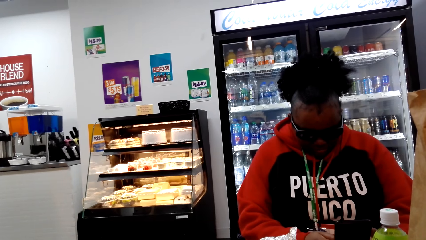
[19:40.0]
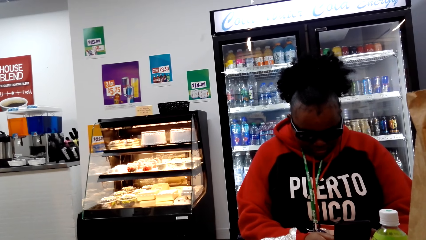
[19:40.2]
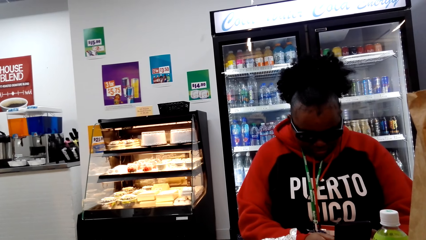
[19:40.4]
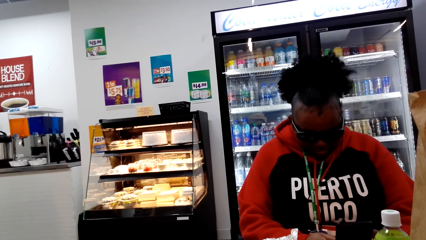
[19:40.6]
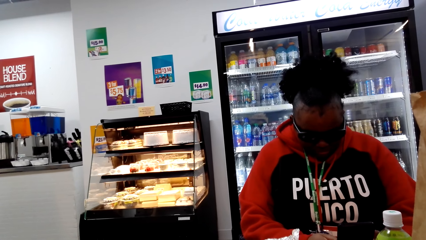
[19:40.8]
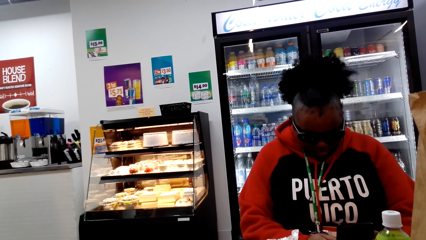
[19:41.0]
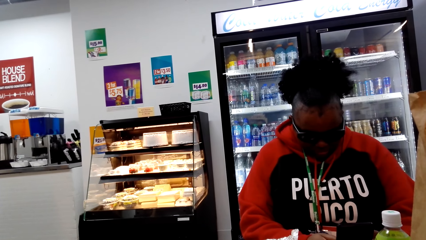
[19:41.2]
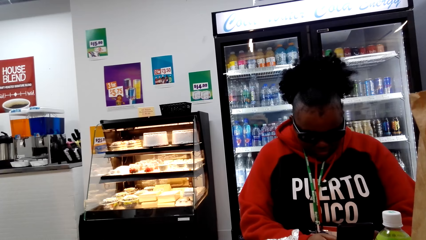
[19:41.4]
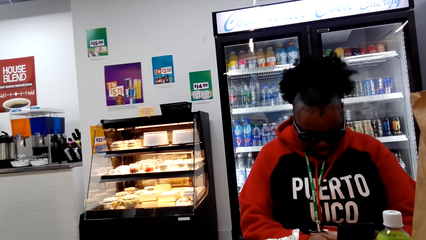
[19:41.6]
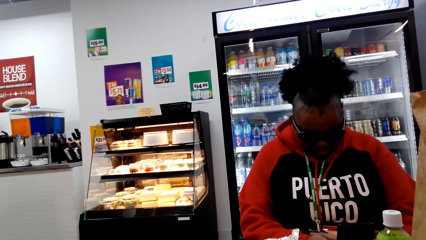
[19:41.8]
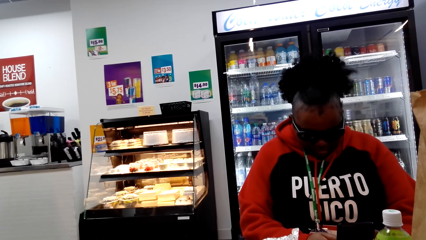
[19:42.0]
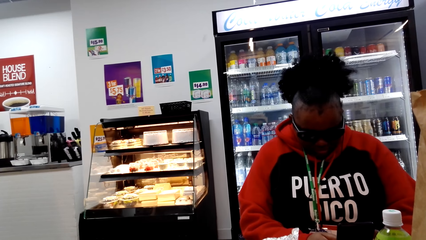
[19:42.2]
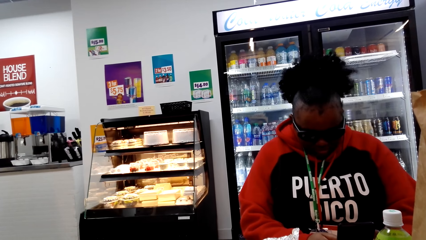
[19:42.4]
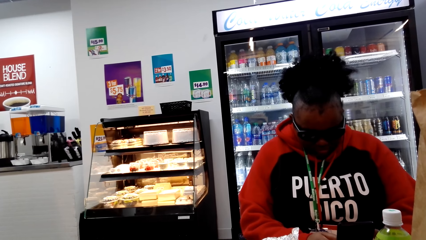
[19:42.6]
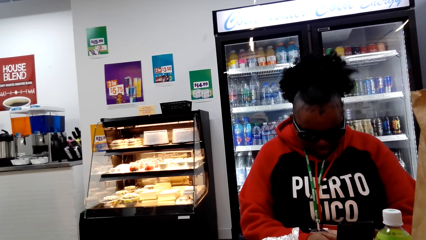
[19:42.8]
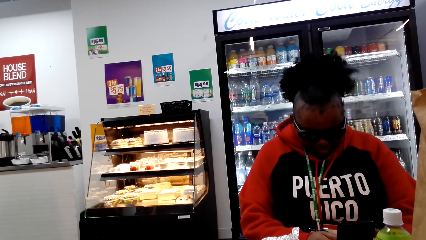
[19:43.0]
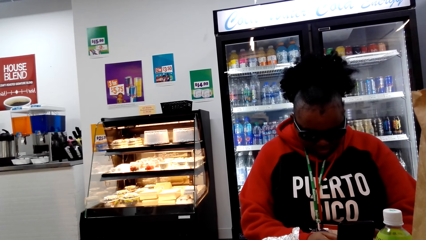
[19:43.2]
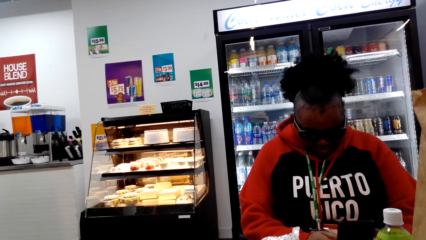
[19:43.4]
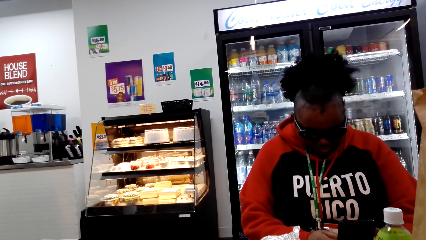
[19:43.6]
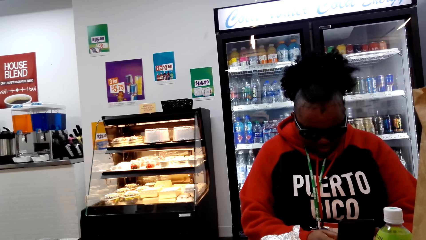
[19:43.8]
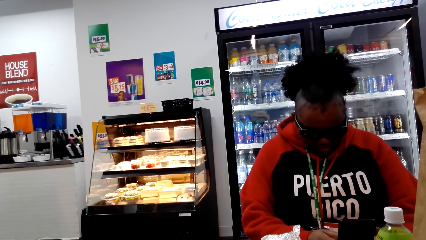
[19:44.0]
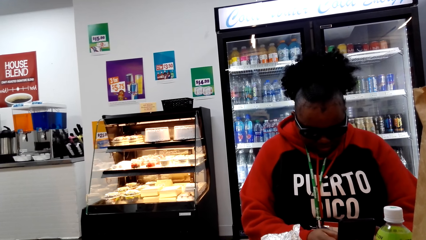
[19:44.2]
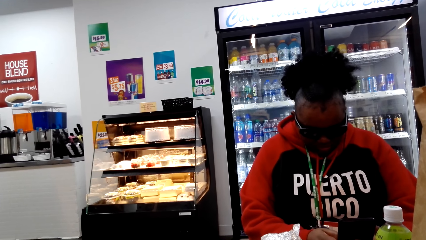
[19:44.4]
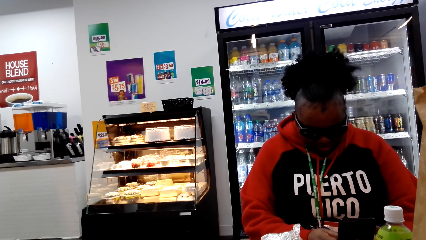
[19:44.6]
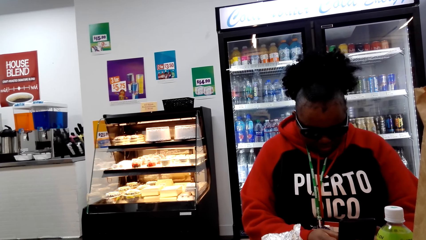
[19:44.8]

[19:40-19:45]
A woman uses a phone.

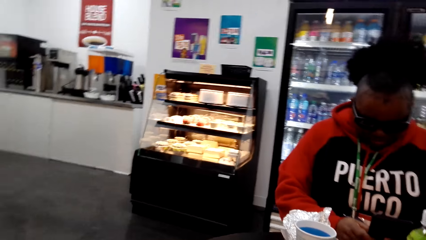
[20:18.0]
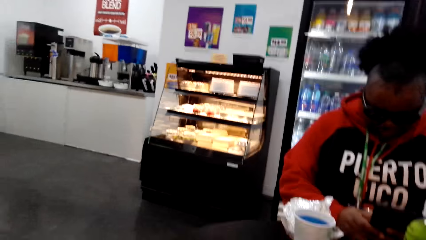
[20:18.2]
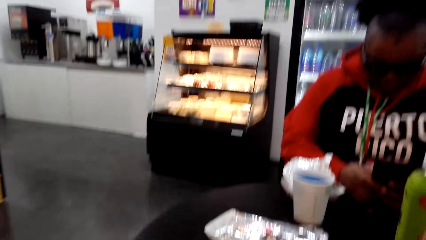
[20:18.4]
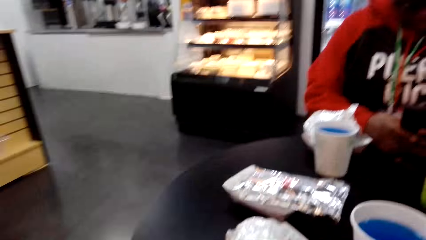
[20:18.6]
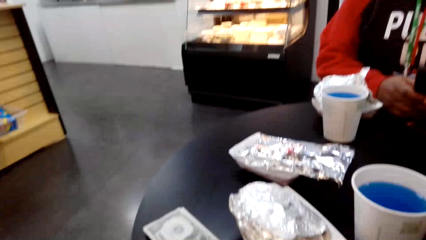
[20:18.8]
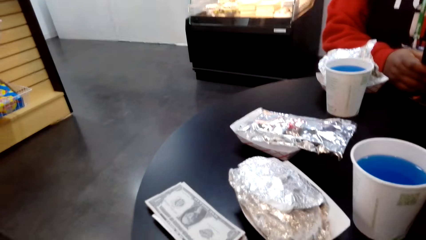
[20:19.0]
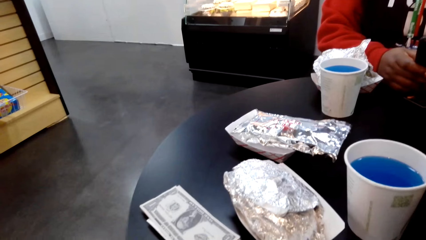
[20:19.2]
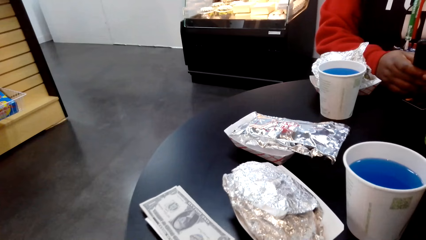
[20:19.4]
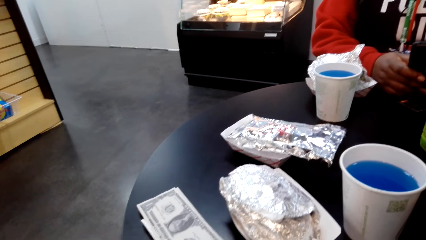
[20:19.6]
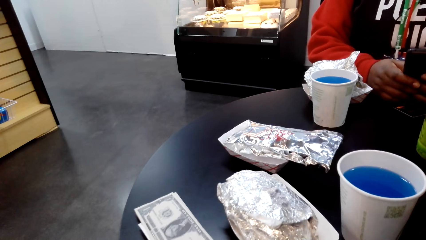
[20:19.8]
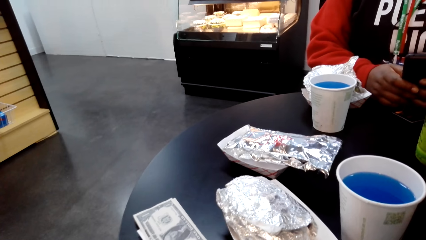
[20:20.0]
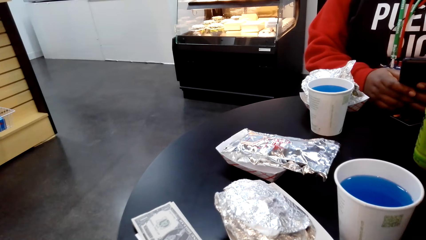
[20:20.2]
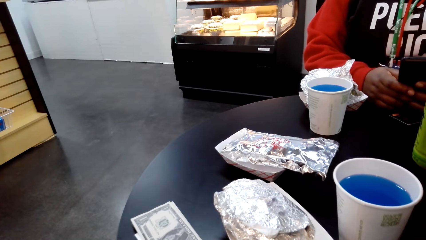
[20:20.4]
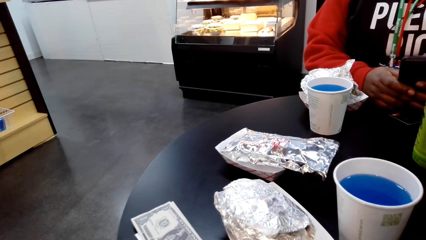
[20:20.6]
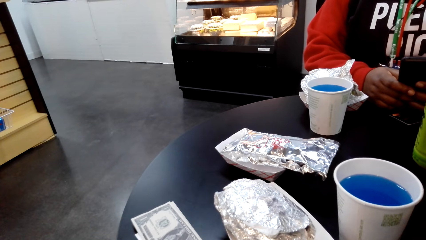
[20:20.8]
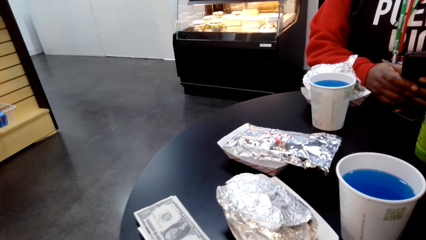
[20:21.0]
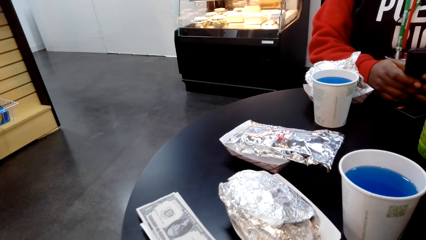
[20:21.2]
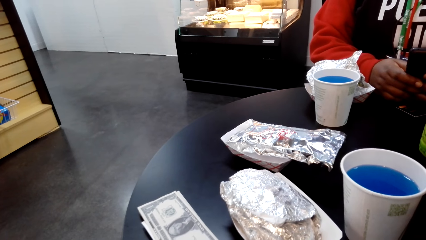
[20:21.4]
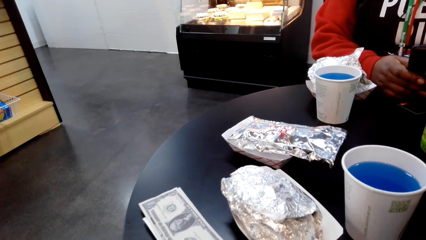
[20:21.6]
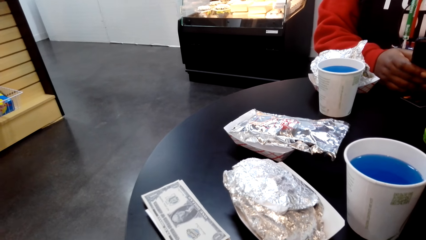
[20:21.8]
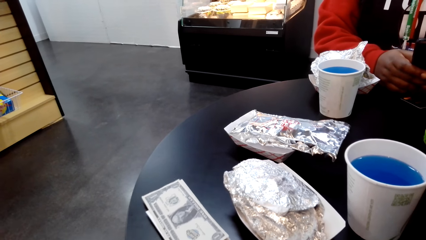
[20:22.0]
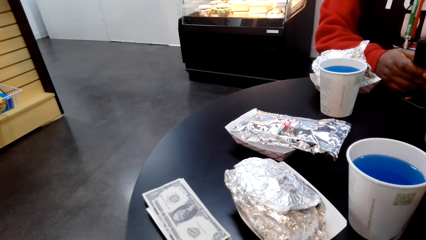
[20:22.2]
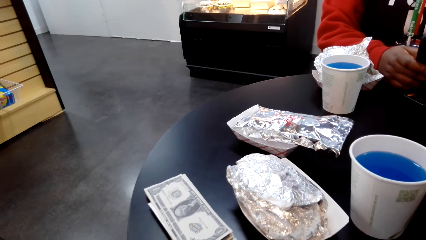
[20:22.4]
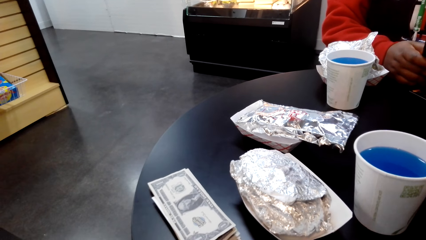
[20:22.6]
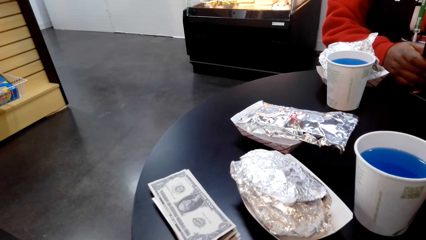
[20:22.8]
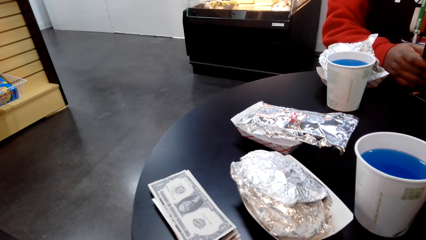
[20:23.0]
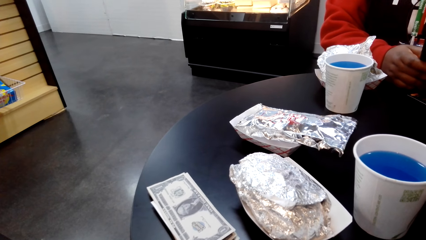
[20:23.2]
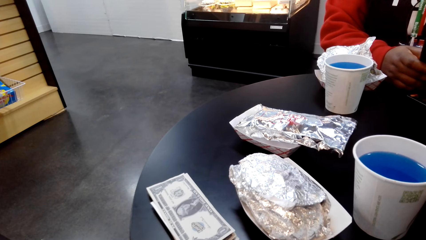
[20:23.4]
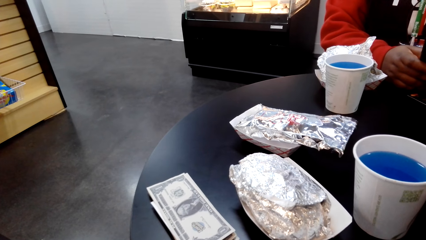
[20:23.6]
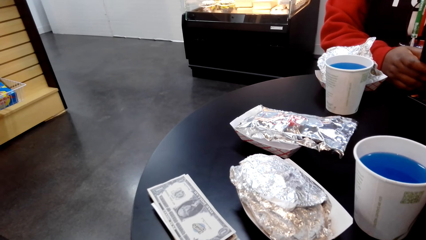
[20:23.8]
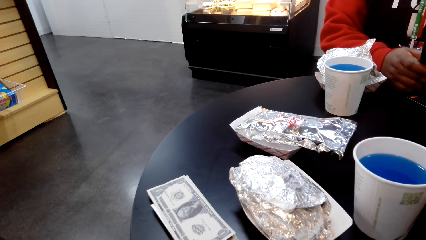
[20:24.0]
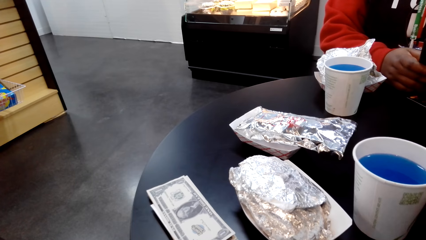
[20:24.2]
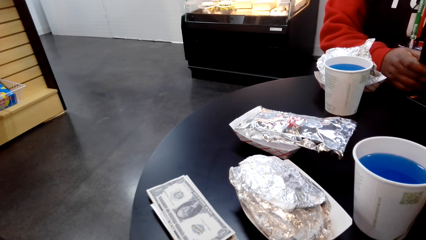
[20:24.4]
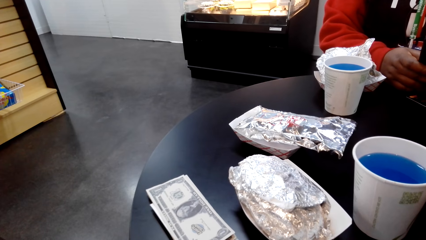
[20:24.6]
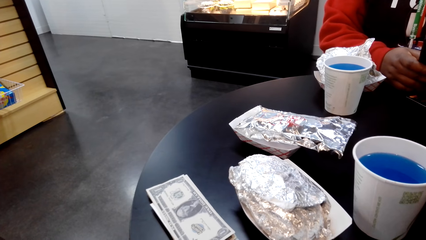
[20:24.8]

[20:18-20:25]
The camera wearer looks to the side.

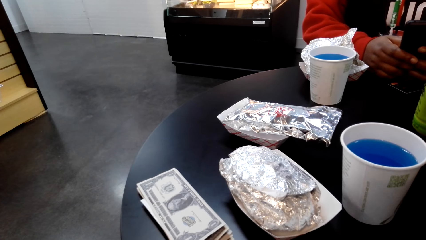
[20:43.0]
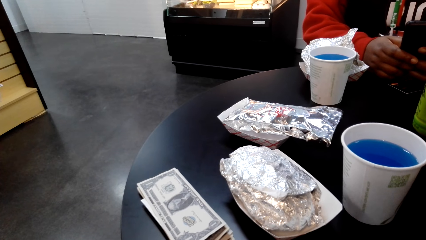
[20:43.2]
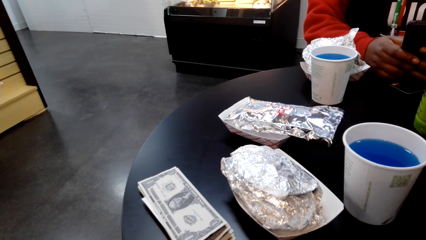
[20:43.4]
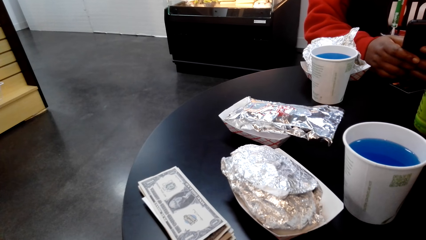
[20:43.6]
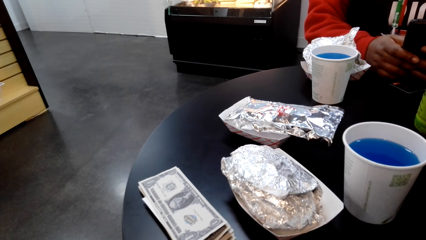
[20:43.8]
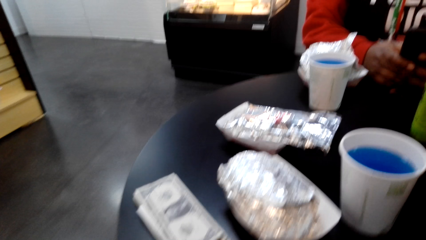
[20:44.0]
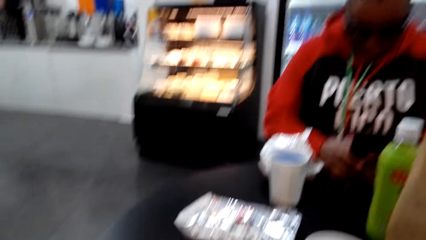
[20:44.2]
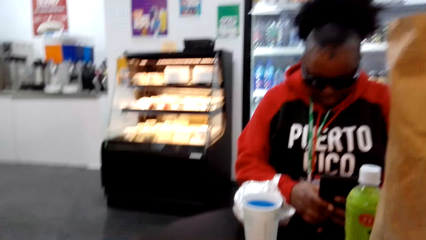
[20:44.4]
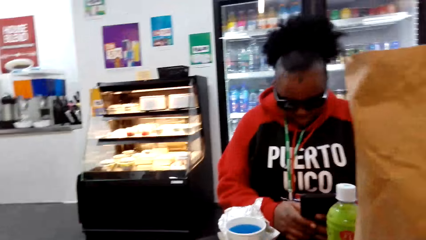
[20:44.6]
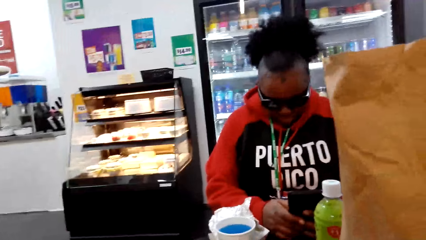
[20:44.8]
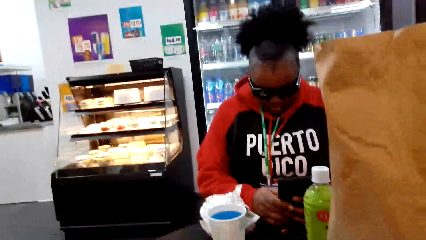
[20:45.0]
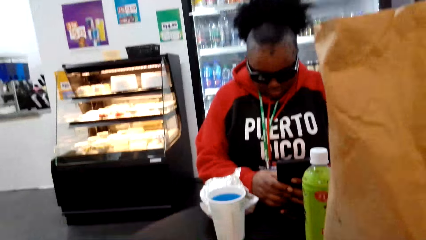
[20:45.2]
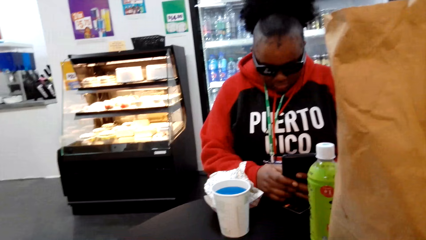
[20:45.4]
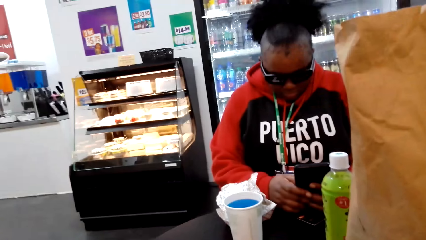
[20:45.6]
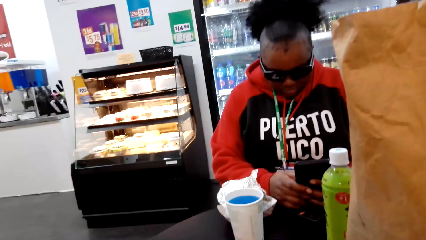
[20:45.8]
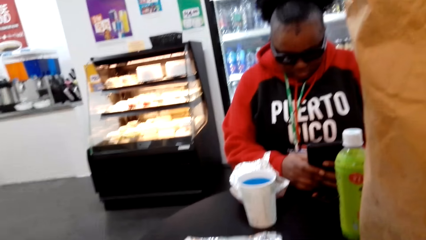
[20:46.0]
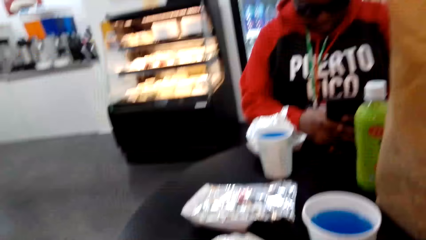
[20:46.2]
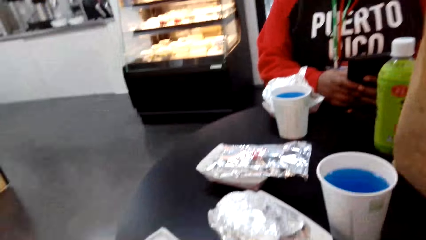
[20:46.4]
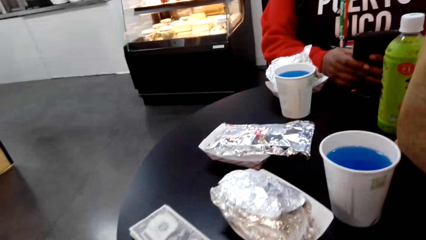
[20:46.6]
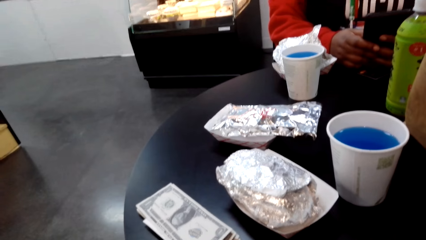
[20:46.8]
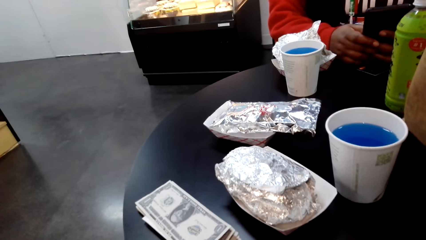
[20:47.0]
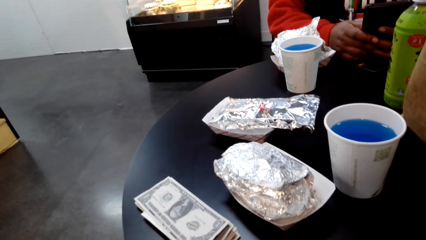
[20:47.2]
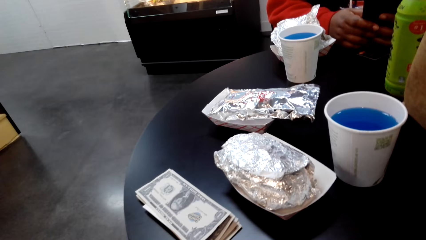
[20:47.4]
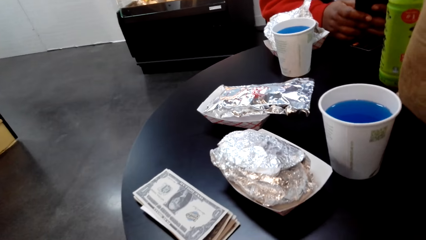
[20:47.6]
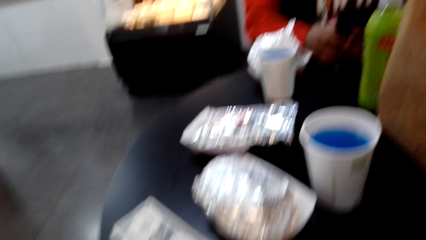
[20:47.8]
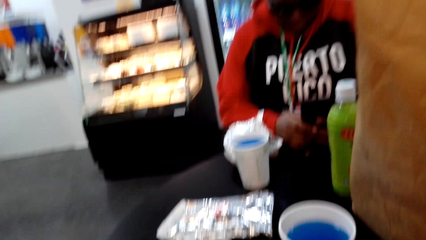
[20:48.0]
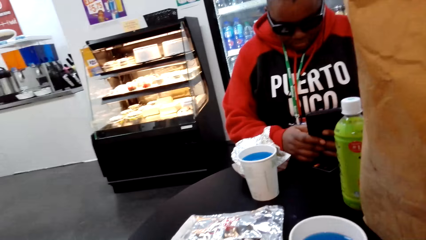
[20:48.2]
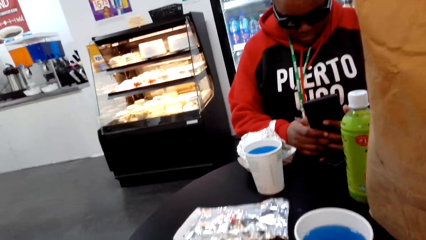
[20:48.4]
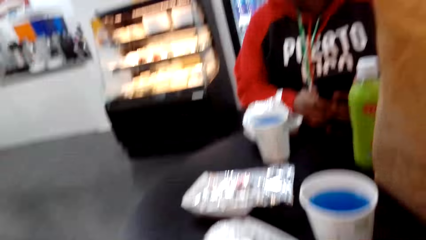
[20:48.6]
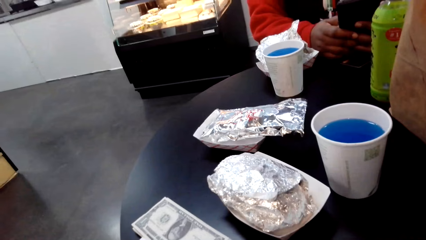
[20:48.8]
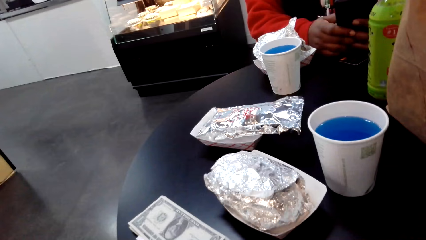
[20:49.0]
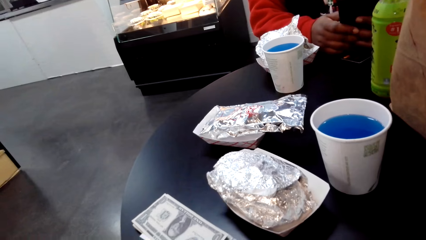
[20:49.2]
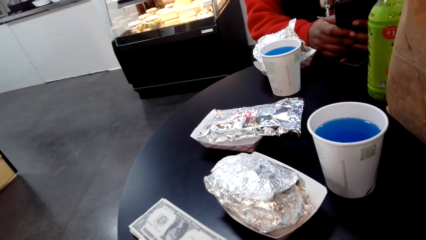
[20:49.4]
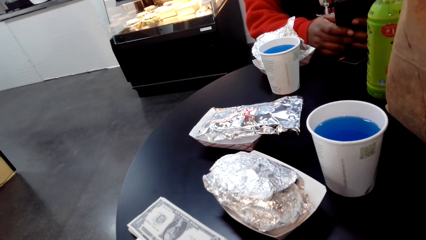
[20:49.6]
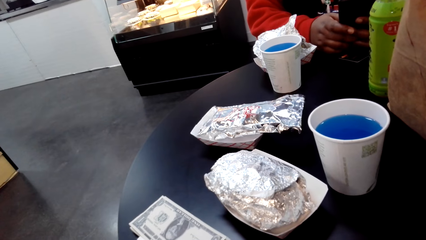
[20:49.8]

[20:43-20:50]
The camera wearer looks at the woman. They look at the table.
